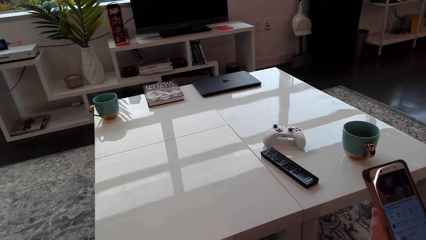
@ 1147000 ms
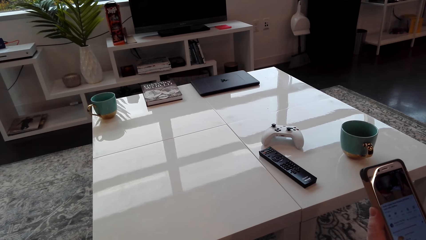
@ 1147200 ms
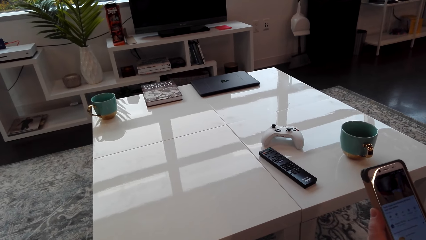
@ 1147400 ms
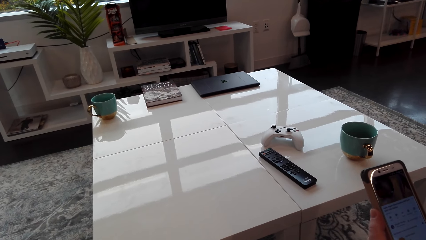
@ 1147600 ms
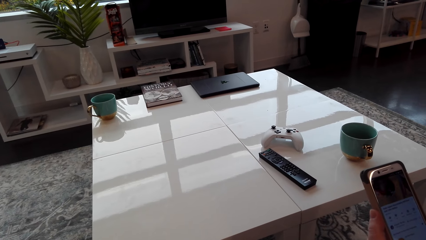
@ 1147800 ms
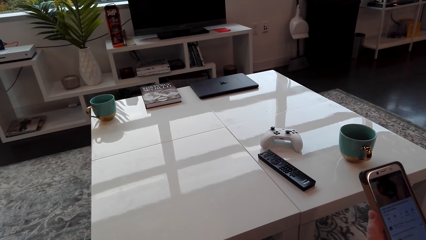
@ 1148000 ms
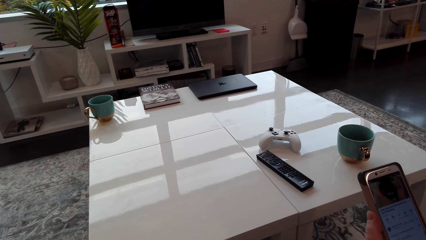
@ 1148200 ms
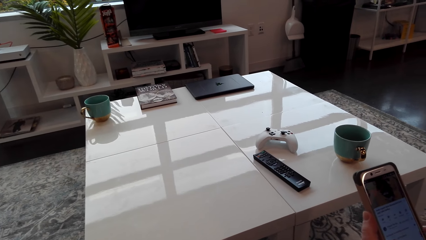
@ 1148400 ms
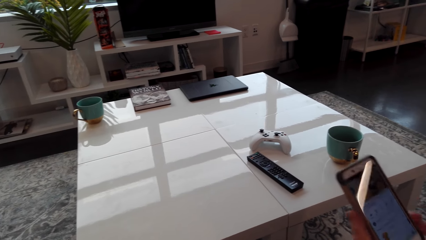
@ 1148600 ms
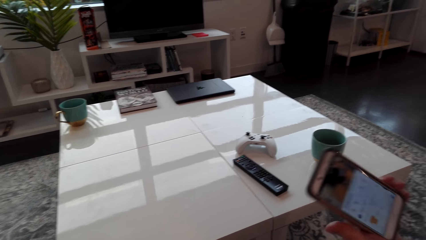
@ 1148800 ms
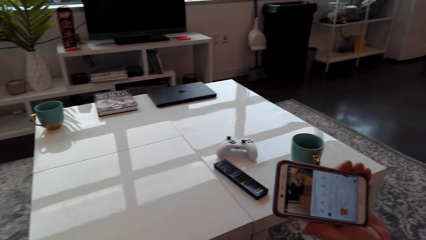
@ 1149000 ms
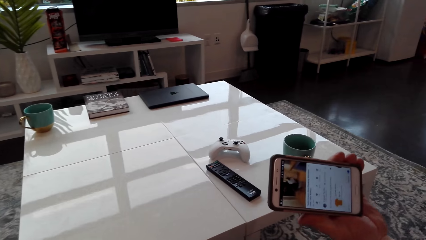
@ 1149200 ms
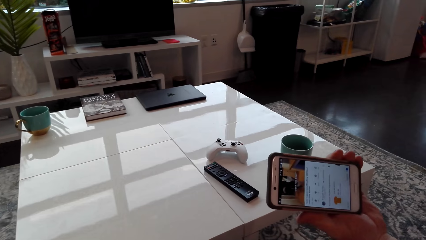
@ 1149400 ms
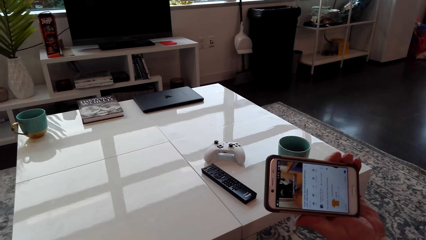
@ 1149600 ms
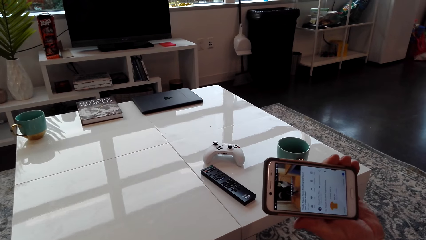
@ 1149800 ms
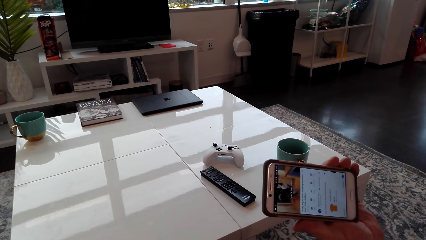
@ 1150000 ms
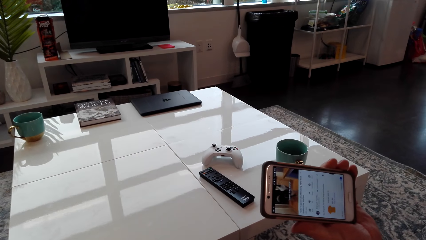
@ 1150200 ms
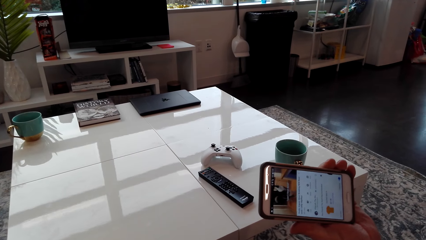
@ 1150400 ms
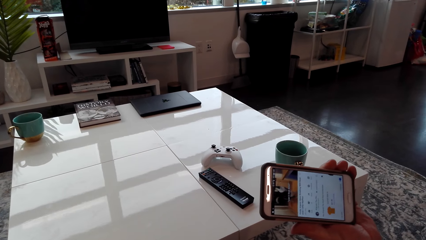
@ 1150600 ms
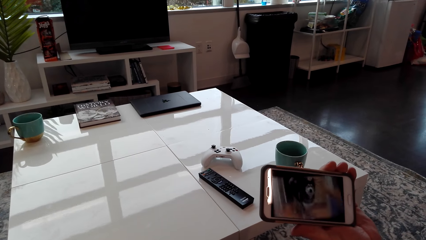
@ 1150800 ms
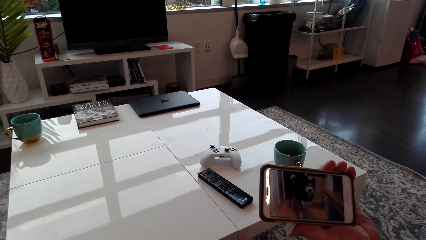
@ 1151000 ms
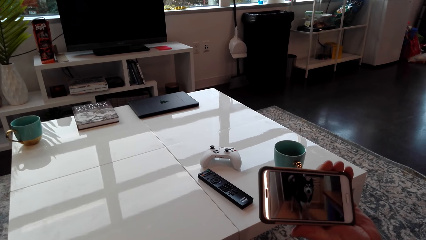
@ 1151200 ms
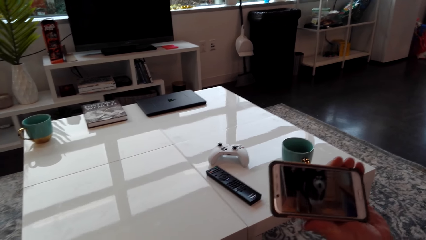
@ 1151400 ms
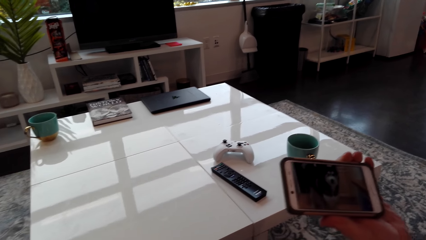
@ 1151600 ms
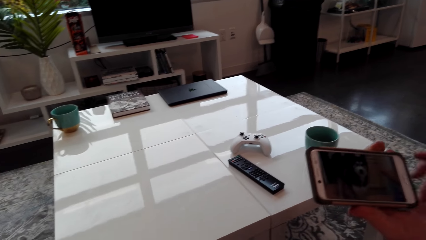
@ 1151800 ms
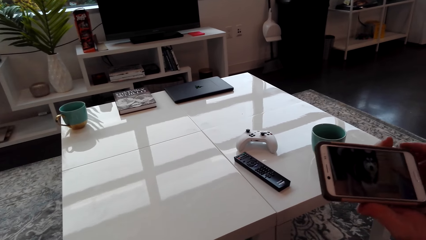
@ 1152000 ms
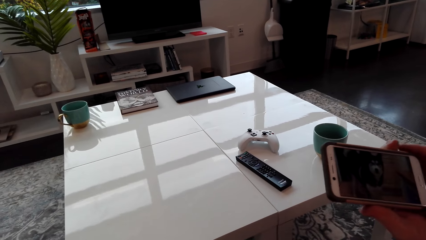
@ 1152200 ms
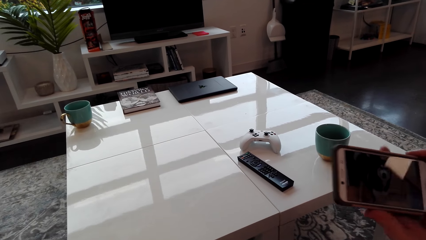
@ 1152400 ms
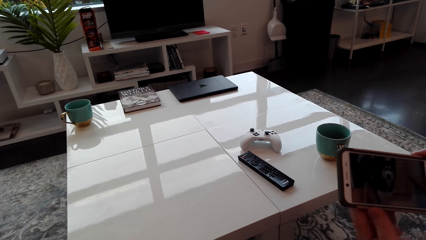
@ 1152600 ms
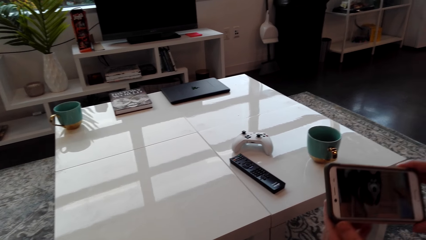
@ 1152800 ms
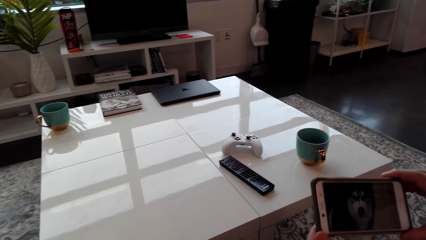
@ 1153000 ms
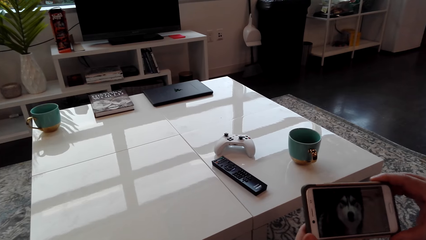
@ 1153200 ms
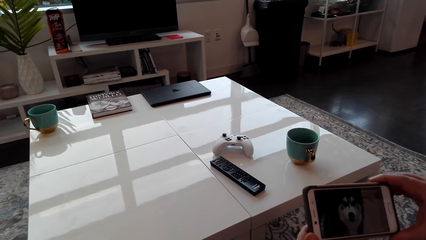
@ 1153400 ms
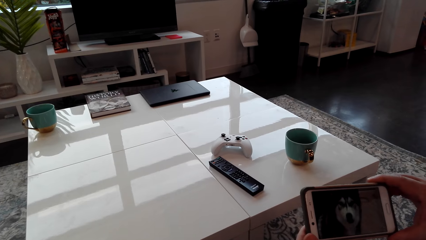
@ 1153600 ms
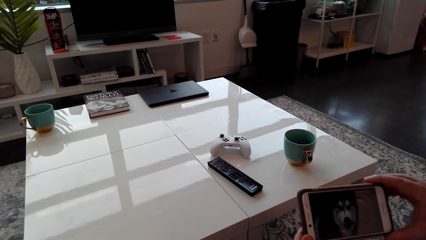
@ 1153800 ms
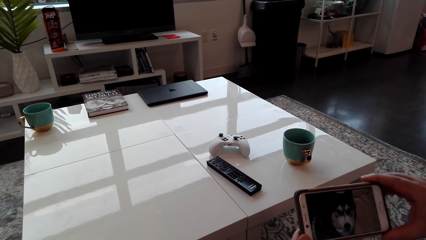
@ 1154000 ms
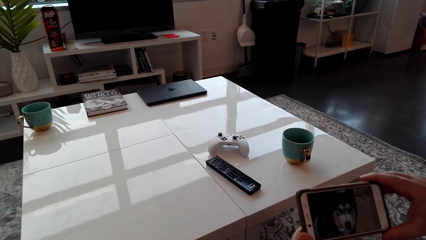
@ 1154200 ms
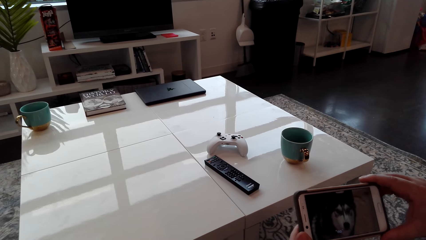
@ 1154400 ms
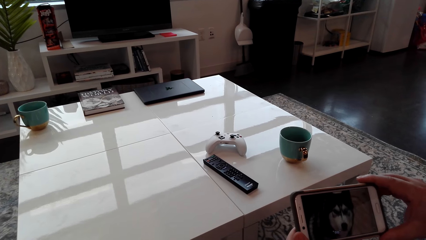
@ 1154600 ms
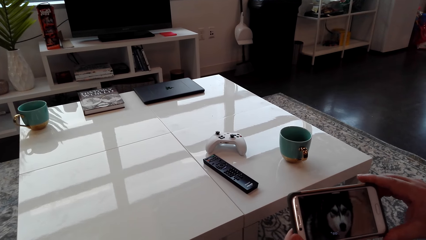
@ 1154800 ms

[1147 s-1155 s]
A man tilts the phone. The man and the camera wearer watch using the phone.

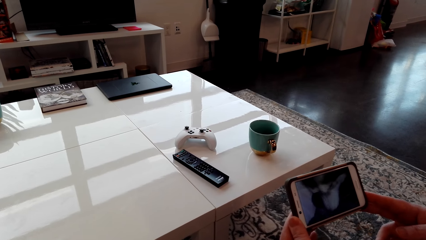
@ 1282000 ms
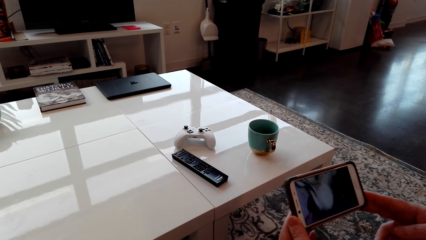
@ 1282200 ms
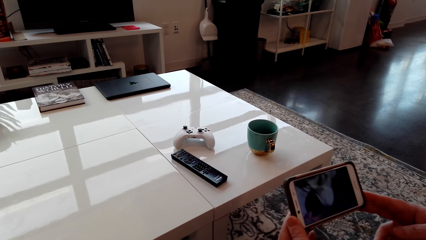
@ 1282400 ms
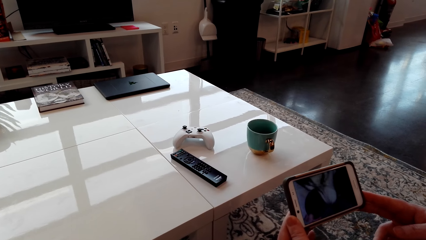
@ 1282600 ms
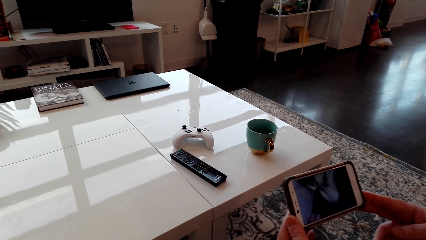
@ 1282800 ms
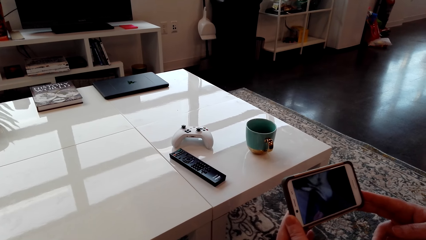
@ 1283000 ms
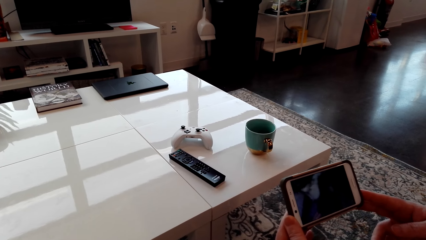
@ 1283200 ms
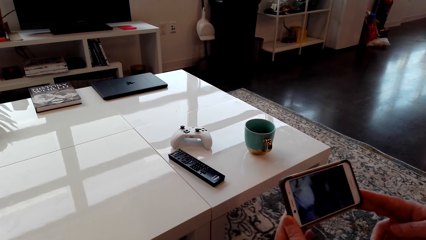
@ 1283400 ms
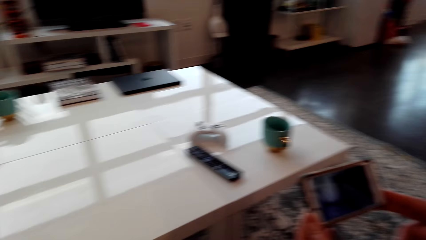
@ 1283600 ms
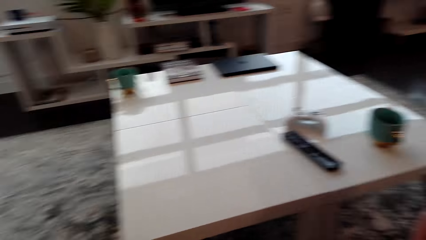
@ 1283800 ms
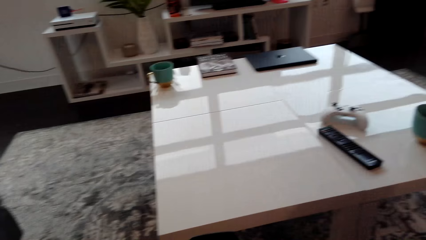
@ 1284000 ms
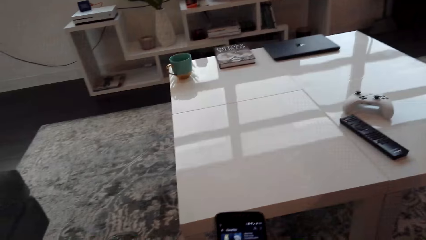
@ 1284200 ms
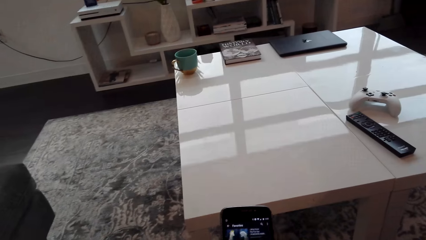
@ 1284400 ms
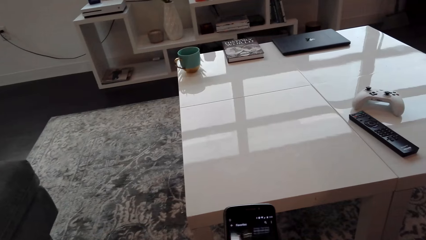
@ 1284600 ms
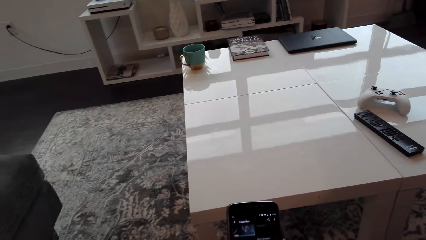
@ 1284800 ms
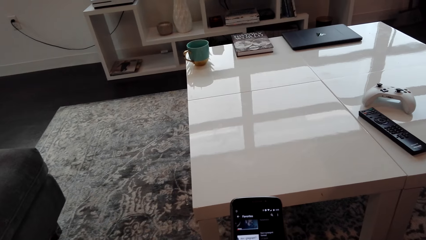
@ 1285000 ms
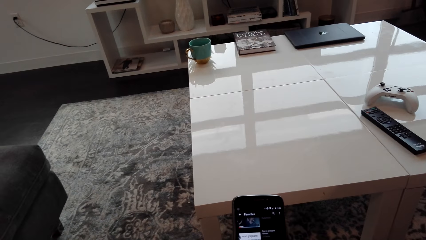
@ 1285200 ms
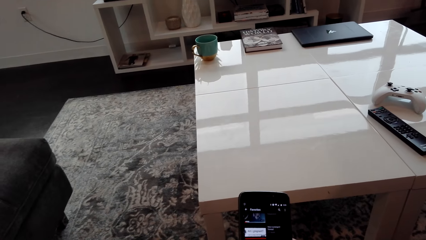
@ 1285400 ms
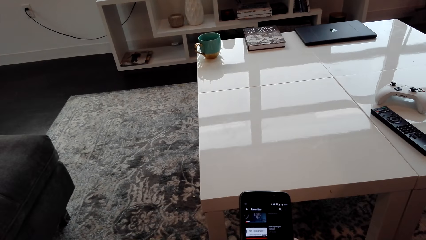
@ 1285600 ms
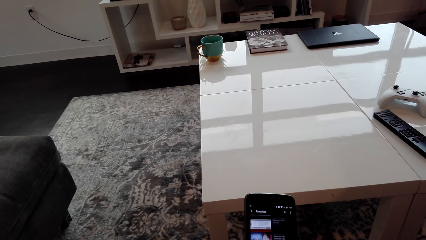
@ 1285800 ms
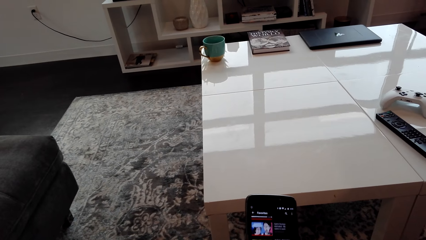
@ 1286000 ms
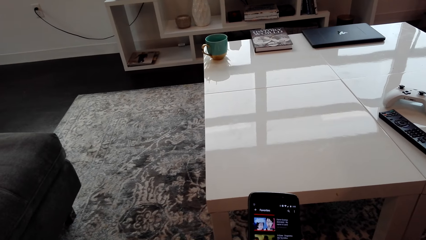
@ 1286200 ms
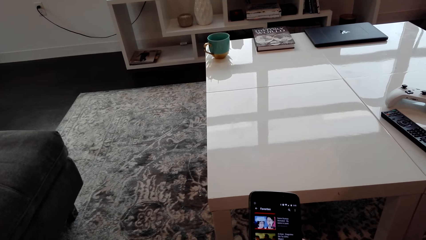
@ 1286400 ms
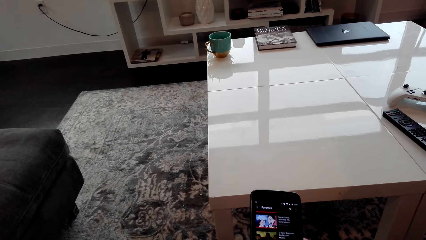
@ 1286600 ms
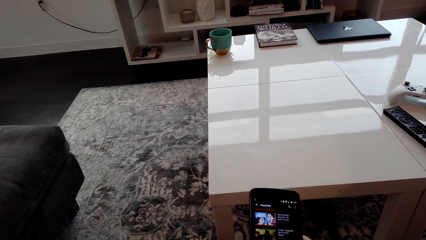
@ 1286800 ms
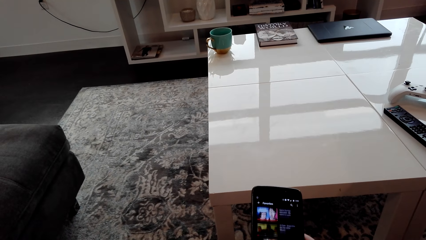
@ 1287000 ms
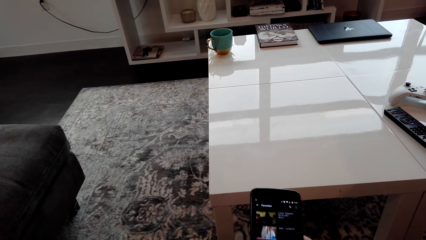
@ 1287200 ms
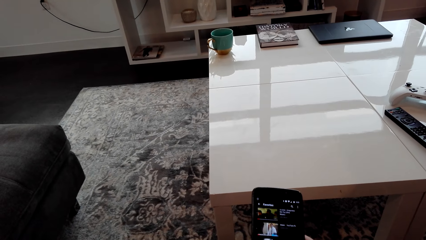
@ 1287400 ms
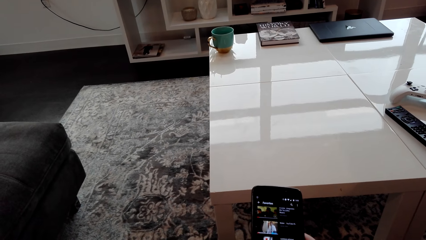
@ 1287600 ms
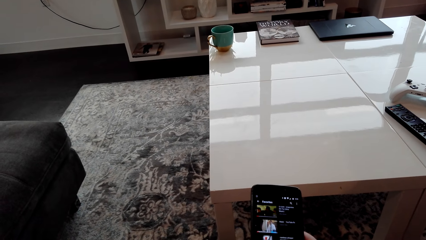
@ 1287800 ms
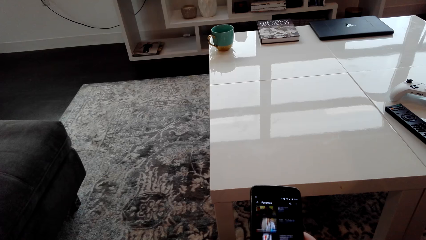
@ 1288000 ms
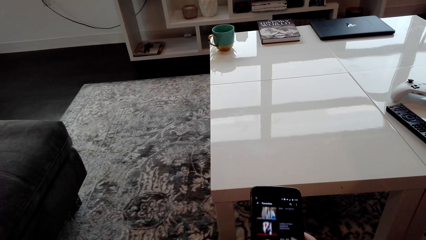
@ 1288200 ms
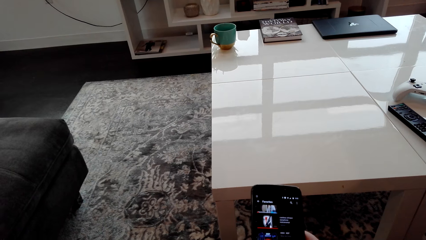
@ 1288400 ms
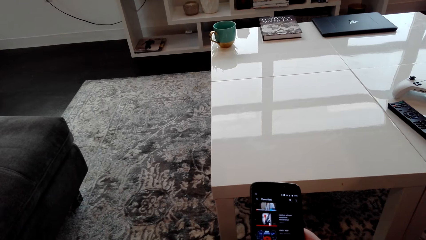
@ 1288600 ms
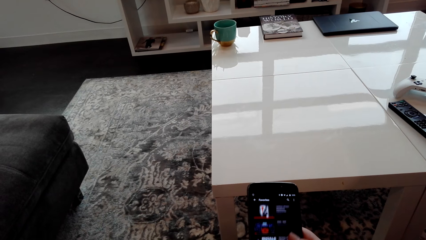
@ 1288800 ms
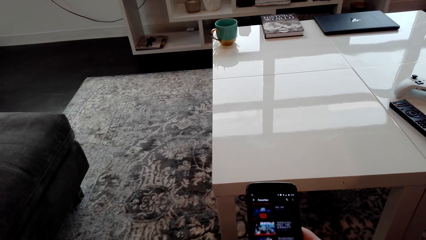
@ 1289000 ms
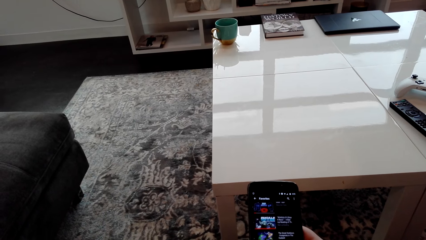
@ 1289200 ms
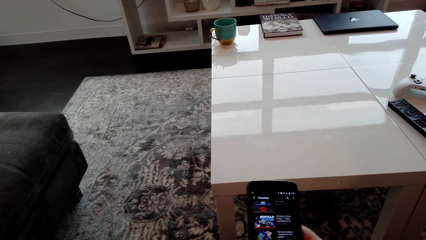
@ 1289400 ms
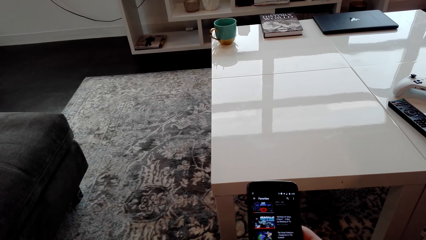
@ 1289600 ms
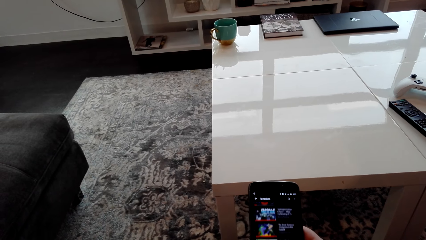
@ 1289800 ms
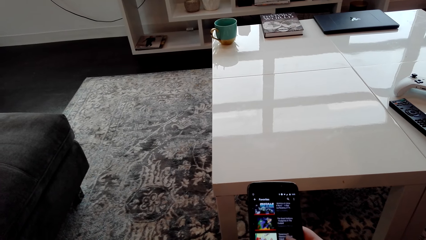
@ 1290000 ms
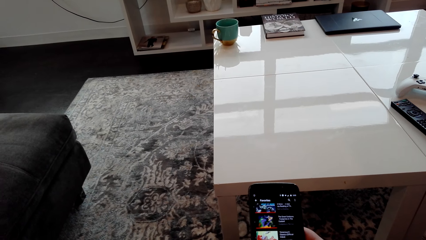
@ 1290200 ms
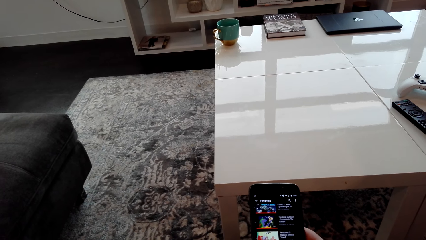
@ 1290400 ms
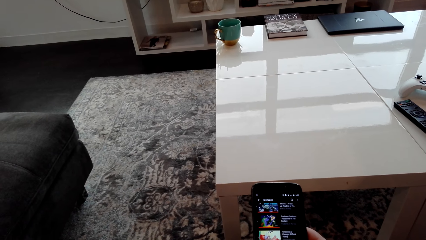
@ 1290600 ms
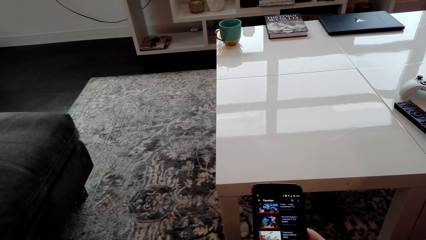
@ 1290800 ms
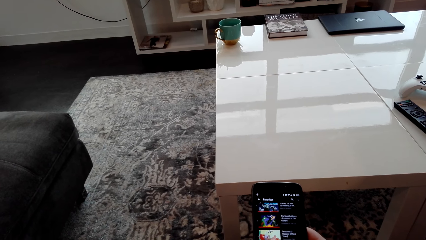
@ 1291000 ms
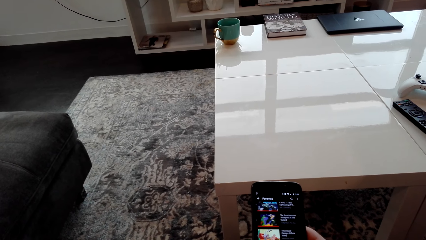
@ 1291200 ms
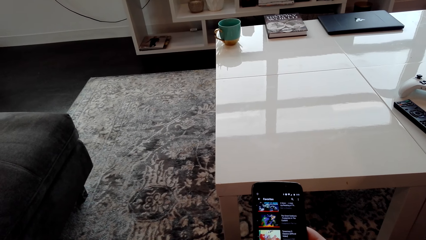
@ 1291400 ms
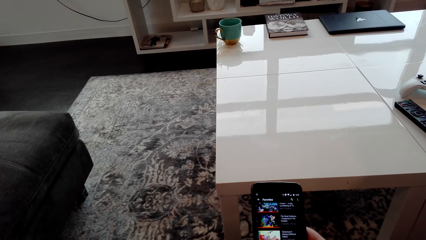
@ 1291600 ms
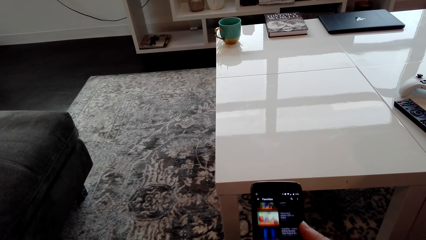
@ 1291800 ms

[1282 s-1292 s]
The camera wearer scrolls the phone.
